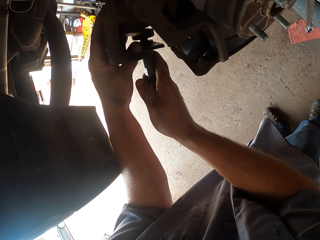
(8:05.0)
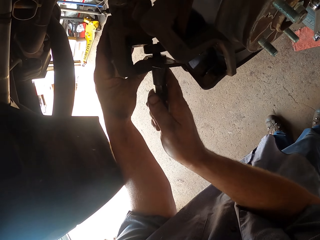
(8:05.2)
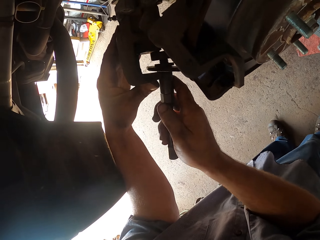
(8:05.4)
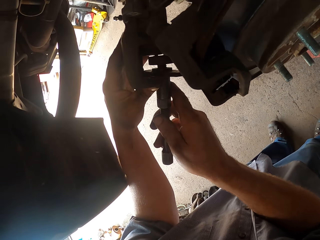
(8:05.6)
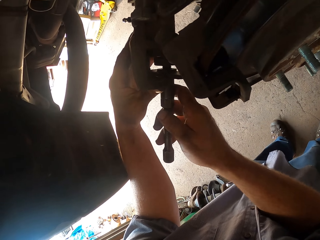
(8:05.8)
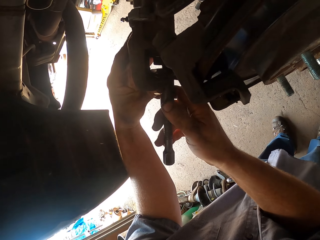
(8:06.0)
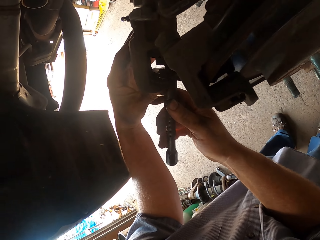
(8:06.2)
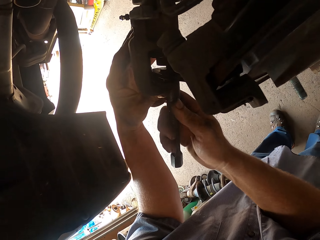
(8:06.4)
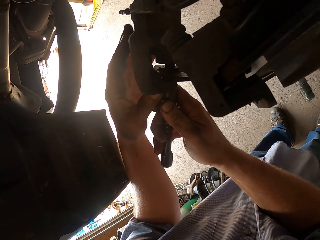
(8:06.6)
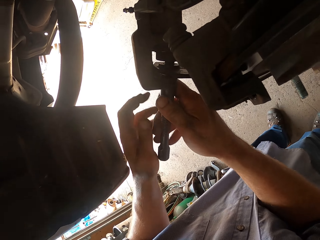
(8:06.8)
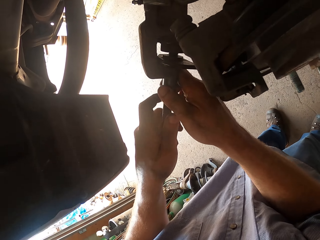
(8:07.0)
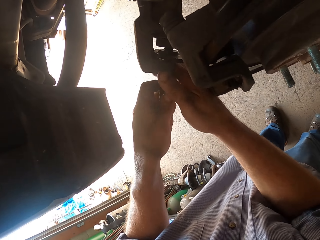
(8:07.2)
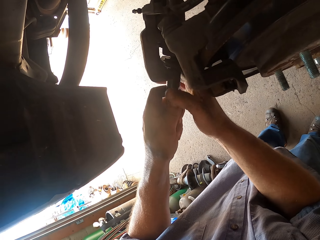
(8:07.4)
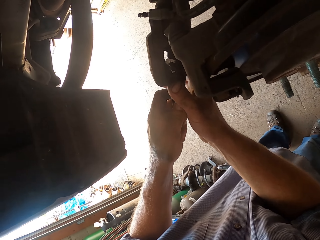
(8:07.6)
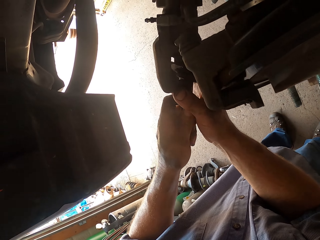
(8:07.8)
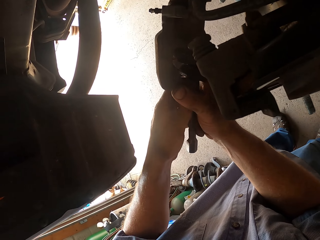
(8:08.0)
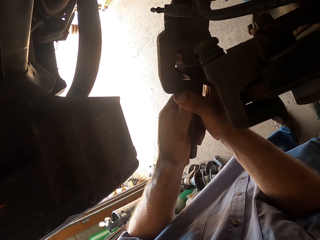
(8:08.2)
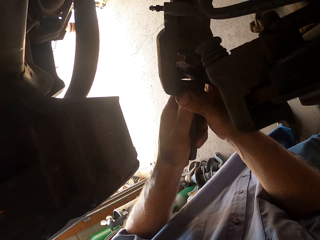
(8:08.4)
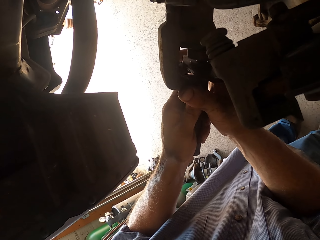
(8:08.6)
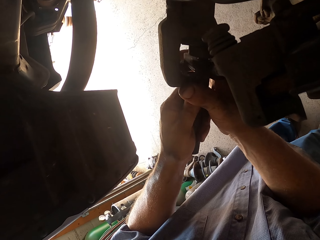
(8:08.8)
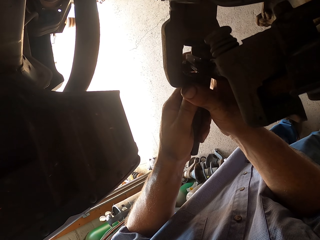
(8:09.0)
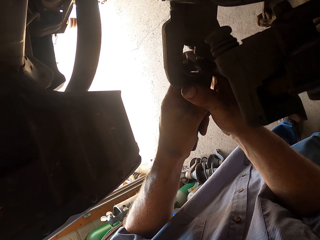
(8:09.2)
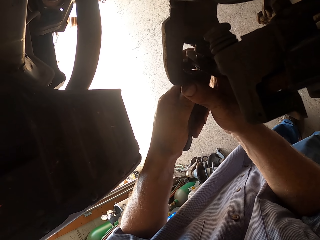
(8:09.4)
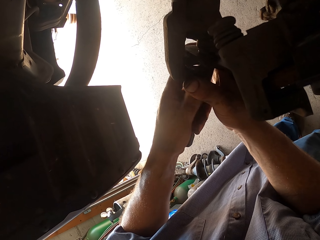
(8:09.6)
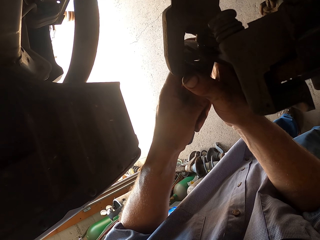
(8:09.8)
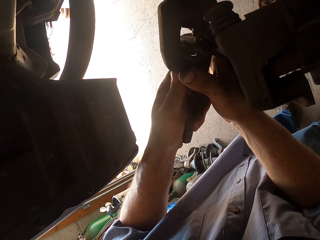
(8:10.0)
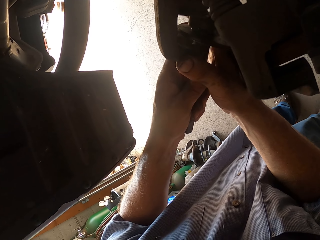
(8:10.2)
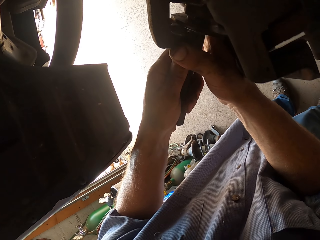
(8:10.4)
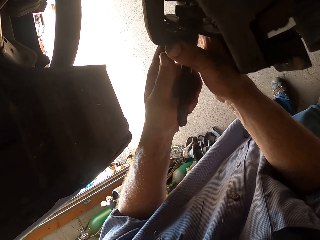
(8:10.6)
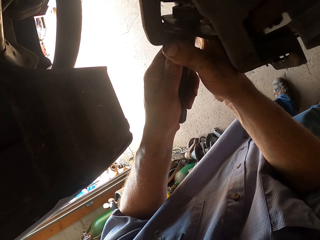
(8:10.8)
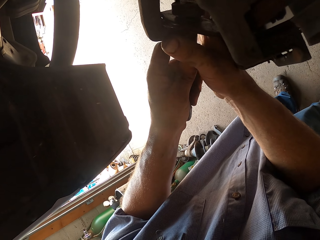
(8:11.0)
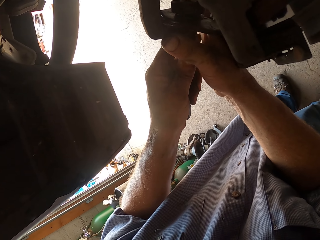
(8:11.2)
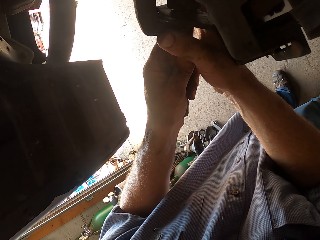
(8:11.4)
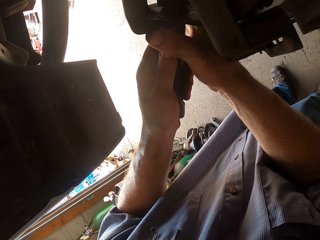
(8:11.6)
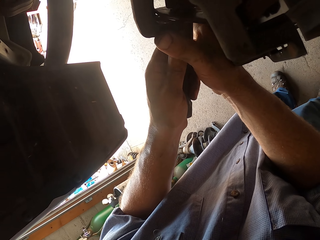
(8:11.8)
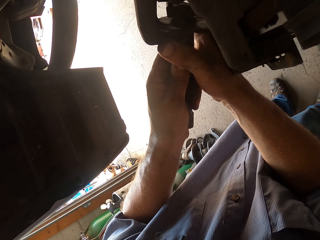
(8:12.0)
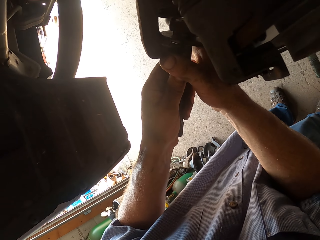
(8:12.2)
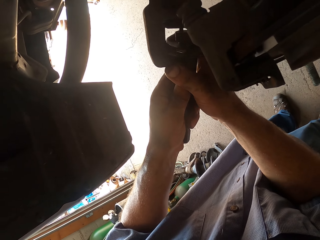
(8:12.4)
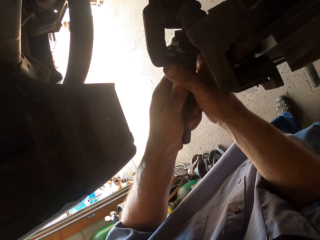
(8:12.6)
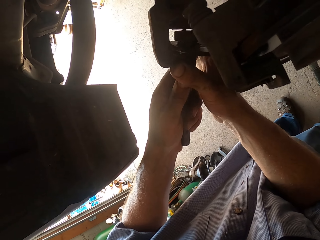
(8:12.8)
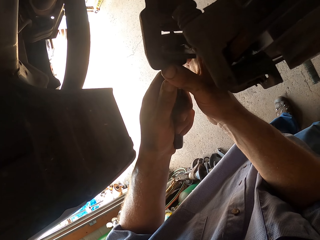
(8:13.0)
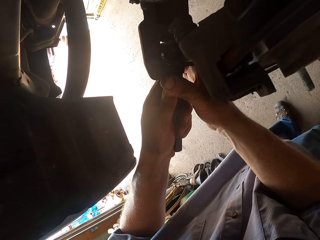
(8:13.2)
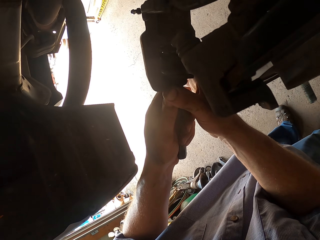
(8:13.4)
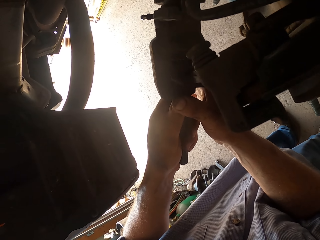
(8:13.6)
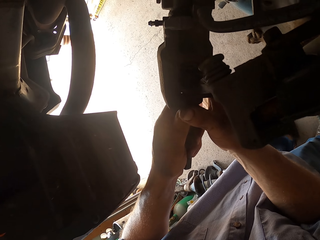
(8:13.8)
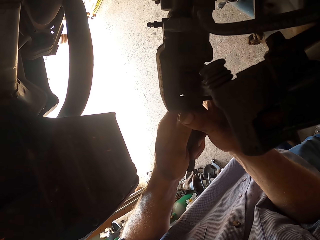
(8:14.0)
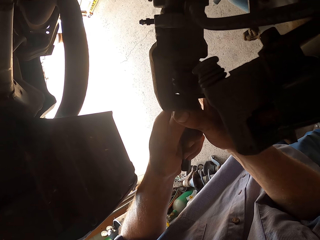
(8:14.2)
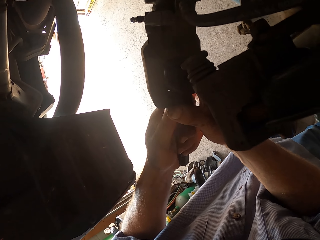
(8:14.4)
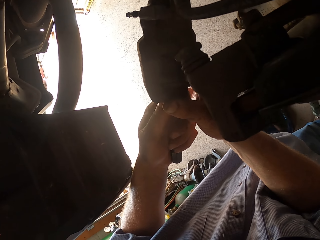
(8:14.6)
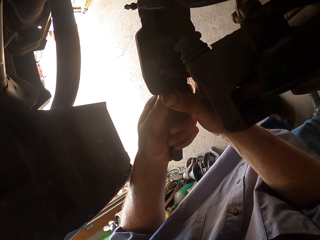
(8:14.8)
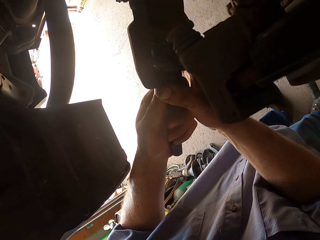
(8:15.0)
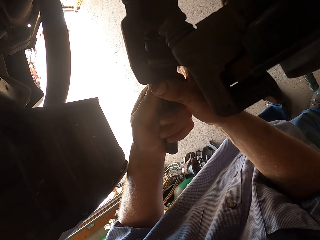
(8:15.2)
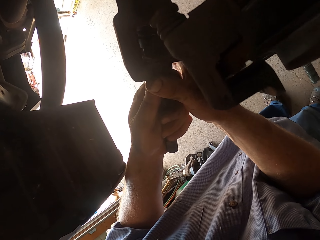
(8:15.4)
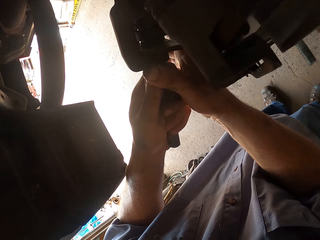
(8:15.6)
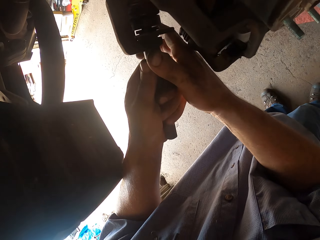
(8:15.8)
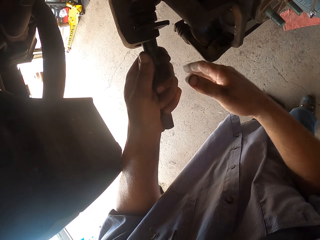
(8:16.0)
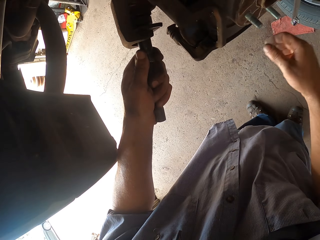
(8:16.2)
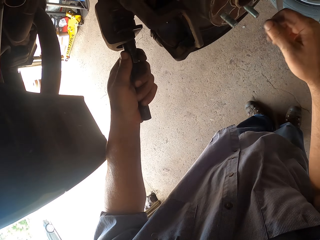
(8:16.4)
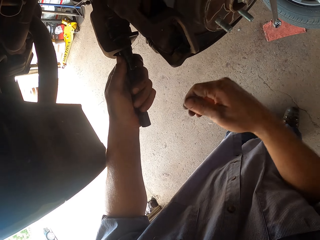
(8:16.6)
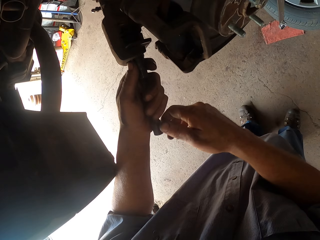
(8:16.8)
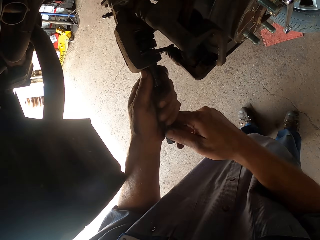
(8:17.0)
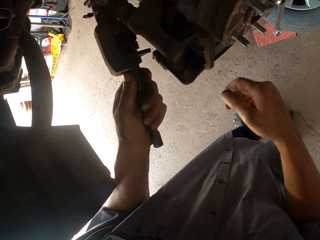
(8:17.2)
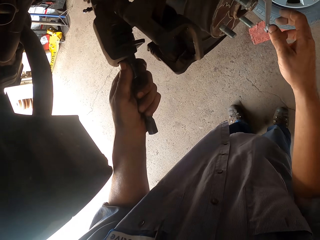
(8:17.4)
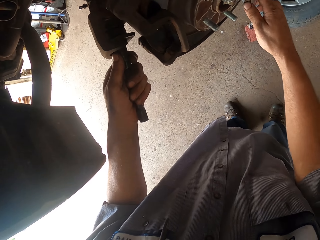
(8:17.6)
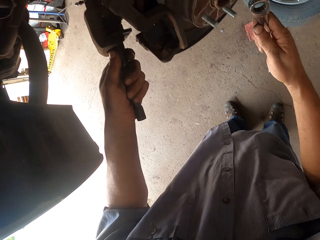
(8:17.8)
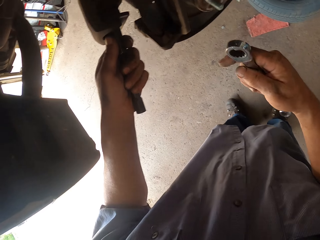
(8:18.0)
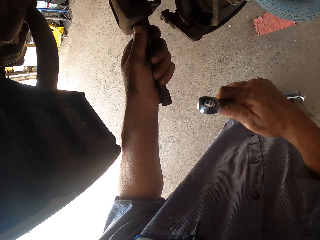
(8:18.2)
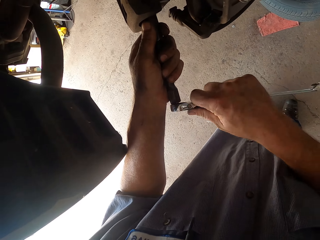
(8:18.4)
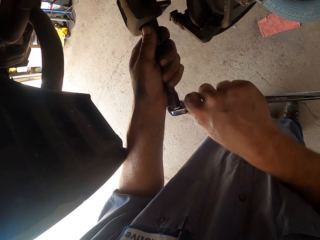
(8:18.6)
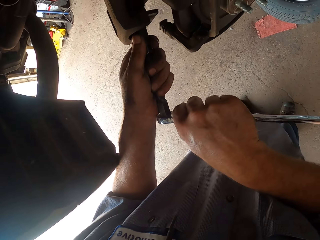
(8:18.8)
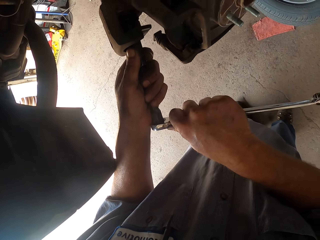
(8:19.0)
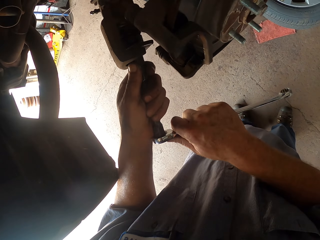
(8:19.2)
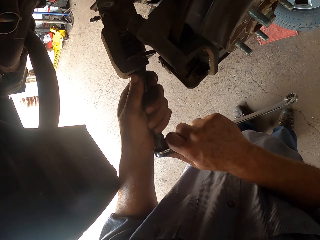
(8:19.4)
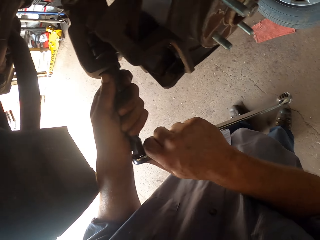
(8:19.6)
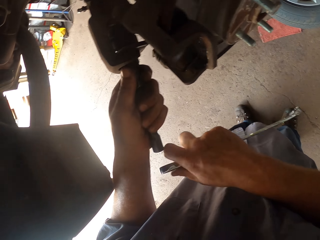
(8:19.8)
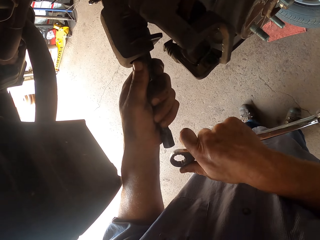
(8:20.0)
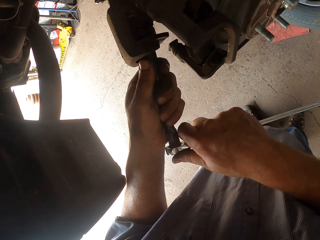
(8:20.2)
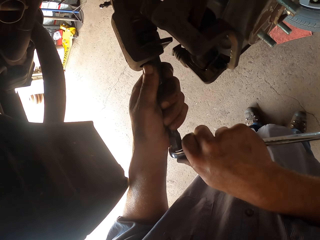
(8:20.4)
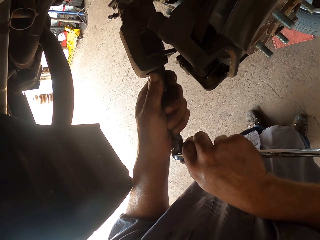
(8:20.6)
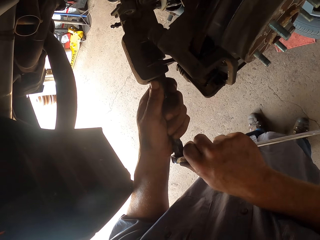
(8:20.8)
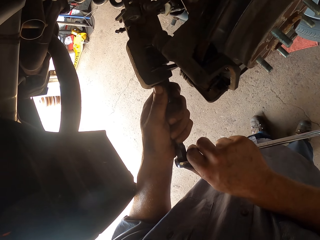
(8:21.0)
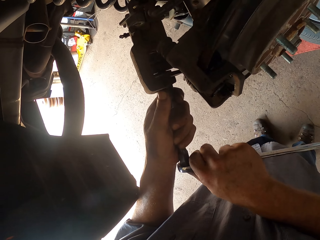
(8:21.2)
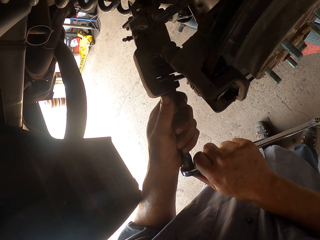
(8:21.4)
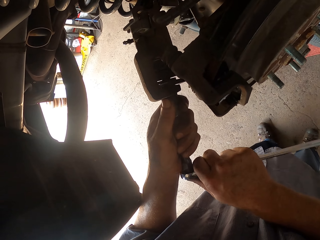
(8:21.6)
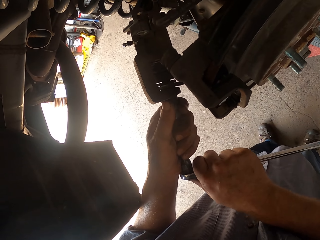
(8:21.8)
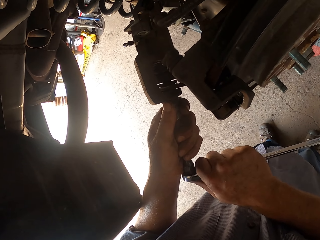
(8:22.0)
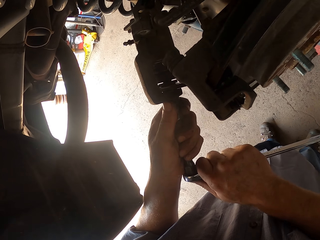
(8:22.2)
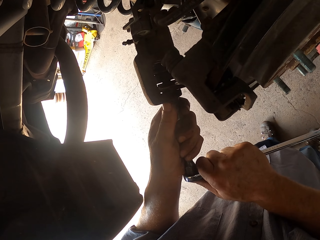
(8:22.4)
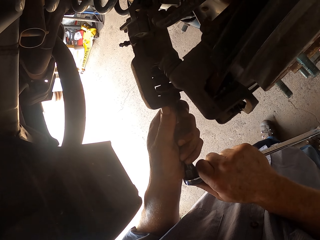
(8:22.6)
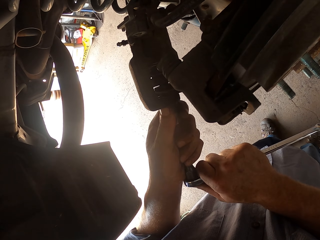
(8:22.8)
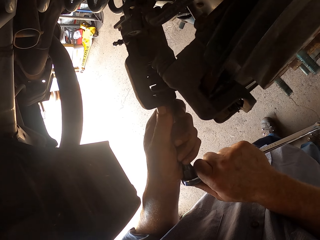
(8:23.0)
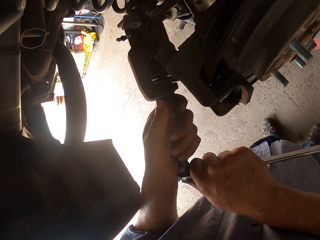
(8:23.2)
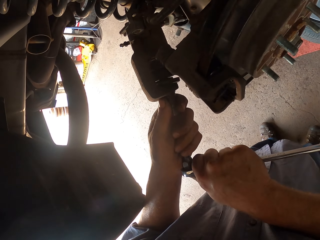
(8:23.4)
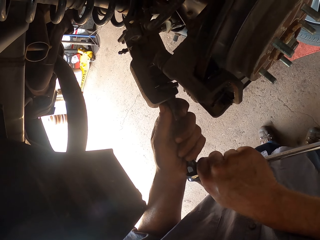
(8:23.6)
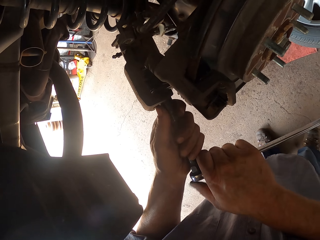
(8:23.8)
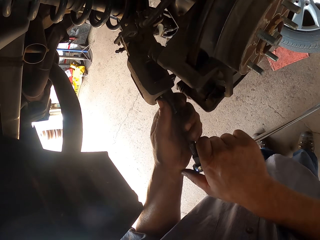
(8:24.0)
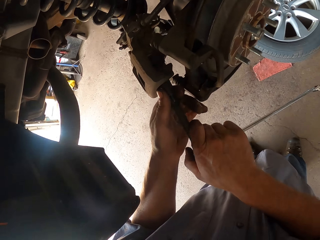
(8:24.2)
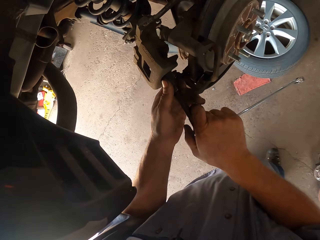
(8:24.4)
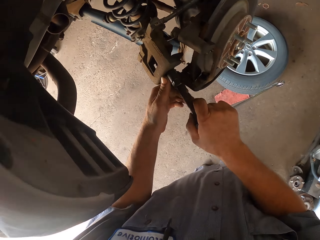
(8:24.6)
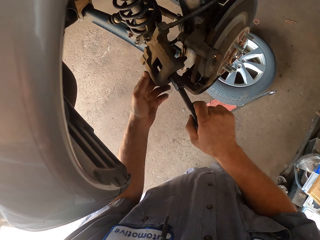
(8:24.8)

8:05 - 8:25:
The camera wearer picks up the spanner. They tighten the bolt.

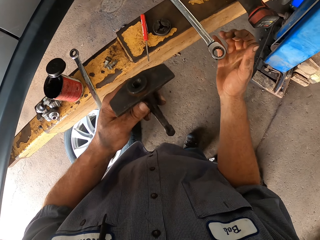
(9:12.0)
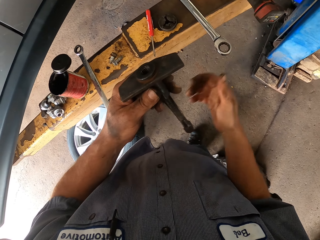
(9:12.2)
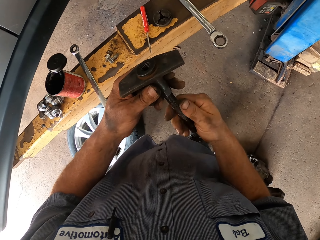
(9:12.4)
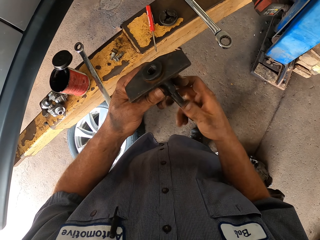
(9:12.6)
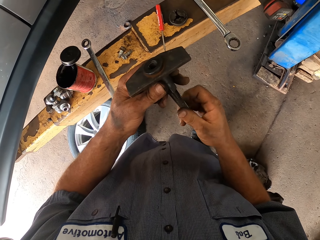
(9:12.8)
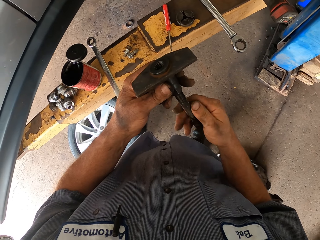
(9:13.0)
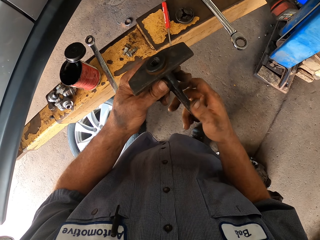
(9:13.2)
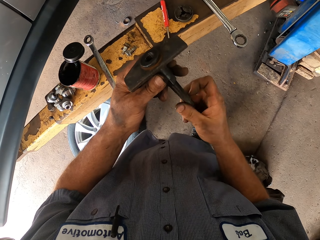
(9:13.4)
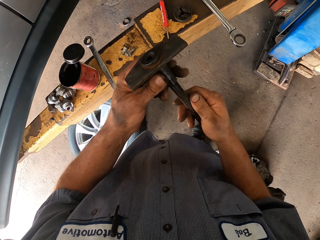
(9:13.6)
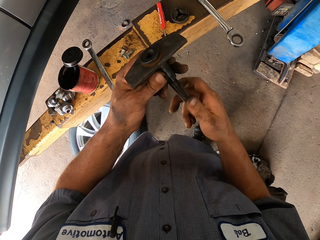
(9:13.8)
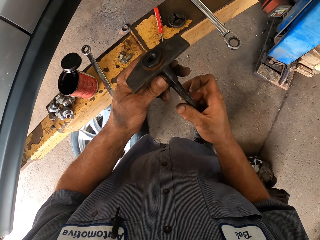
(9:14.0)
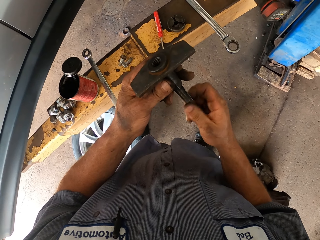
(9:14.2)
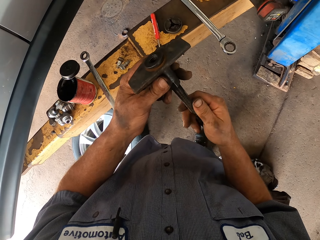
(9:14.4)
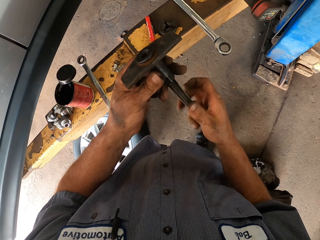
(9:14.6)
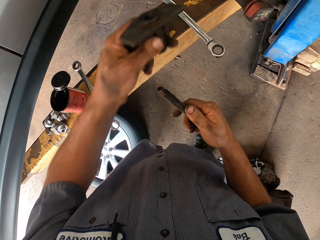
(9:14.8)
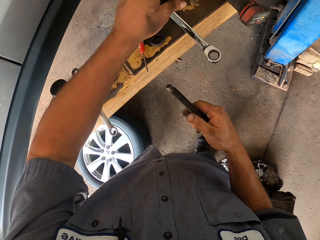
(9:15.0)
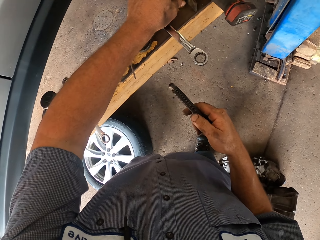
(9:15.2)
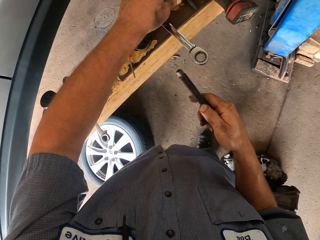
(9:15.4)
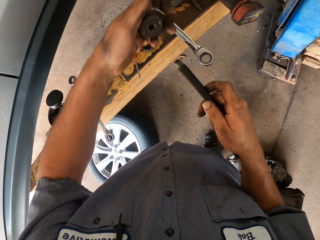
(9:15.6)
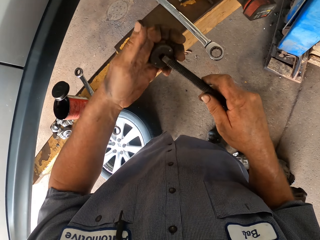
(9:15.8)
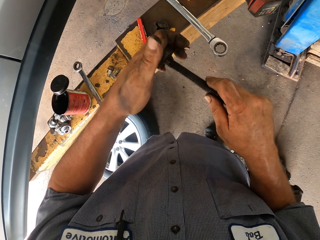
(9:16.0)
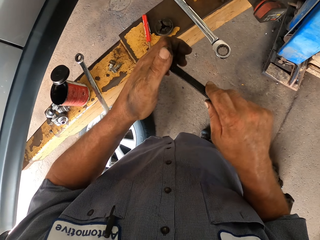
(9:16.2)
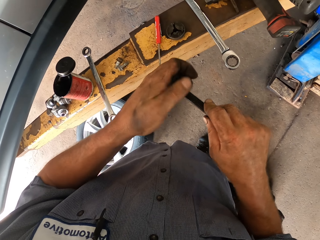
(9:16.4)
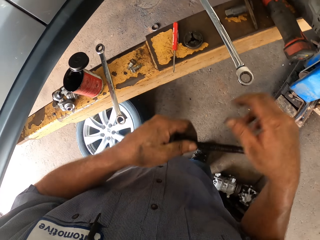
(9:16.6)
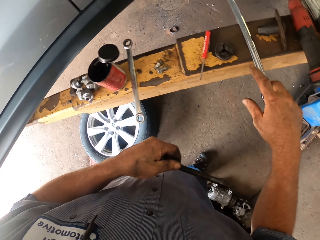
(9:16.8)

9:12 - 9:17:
The camera wearer removes the bolt from the nut. They put the screwdriver top down on the rail stand. They close the screwdriver.
